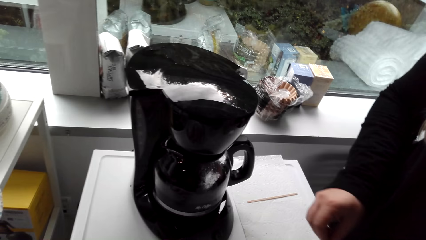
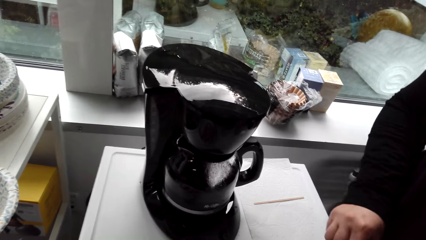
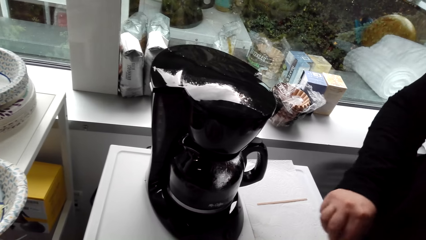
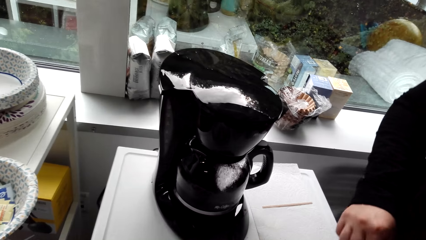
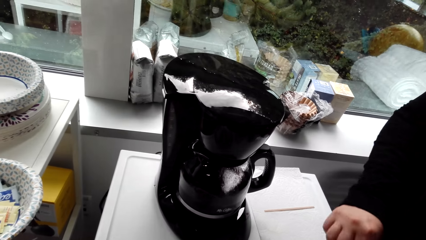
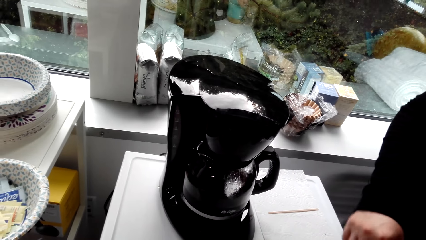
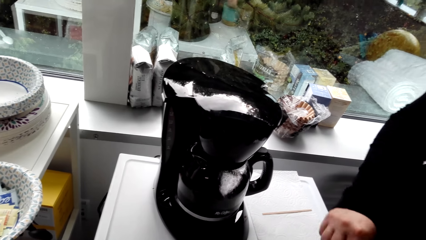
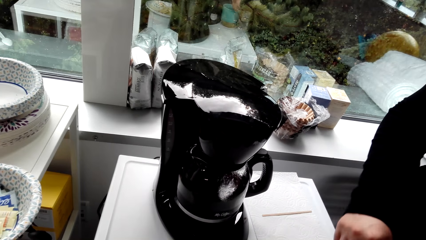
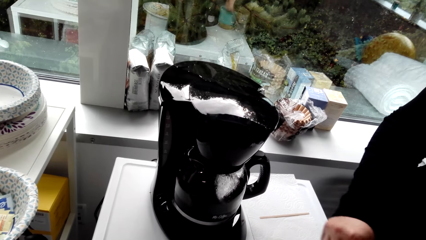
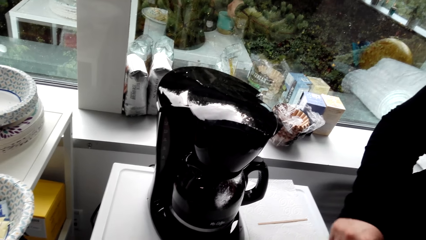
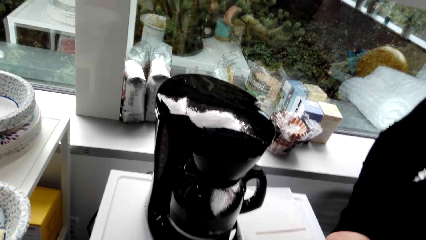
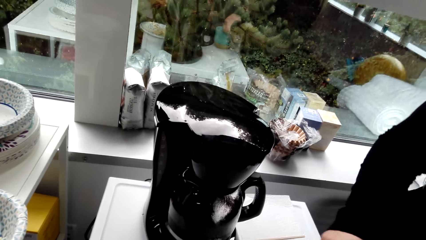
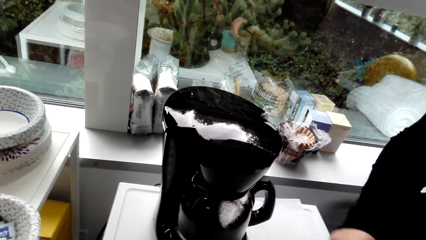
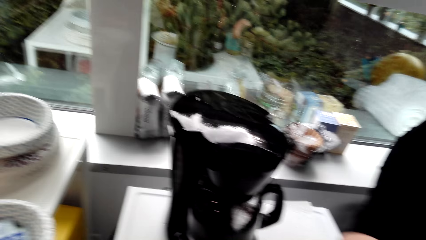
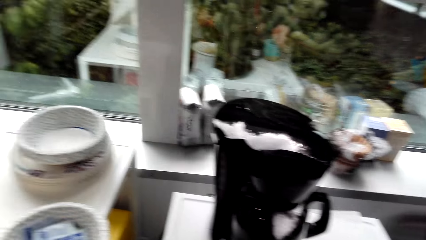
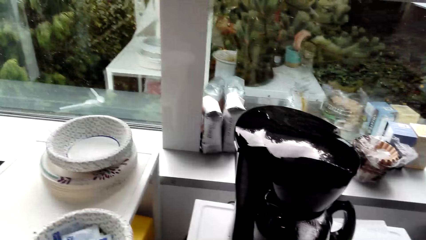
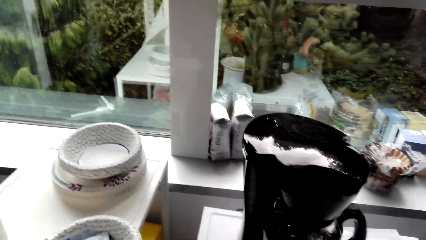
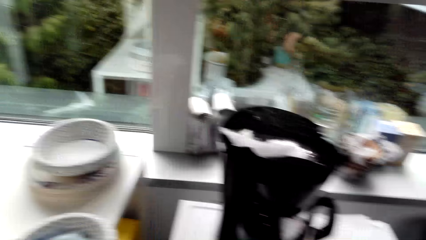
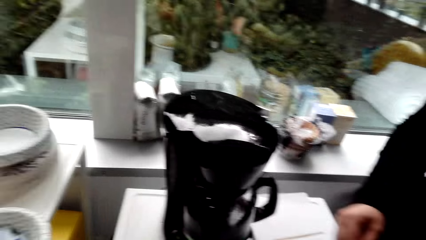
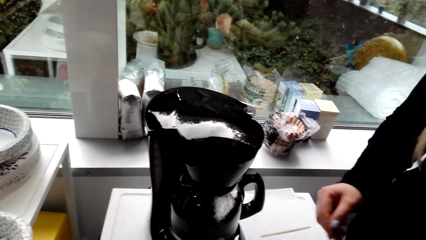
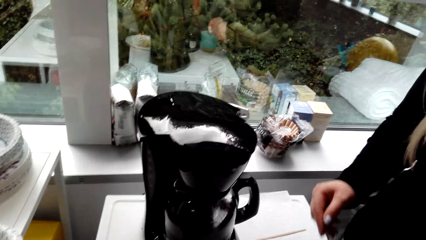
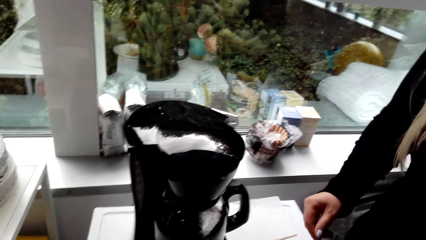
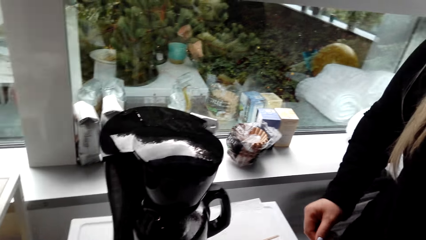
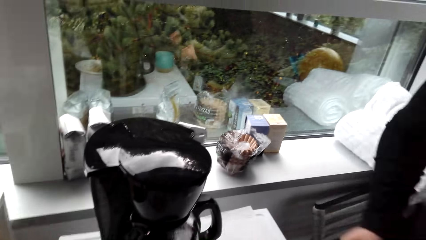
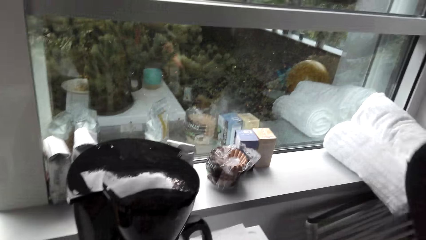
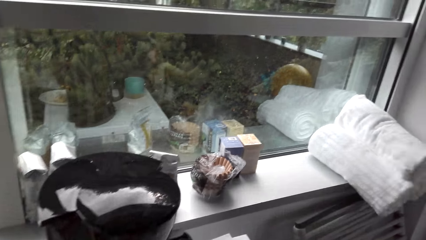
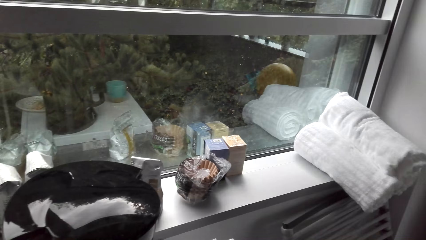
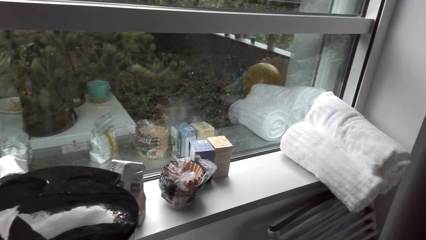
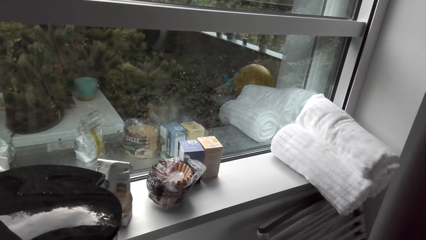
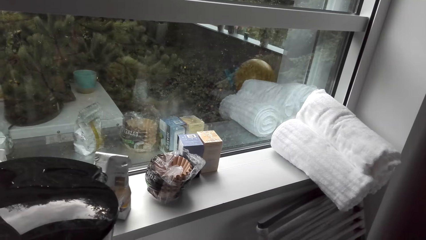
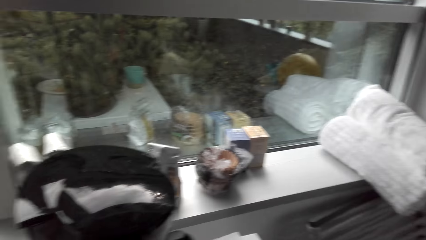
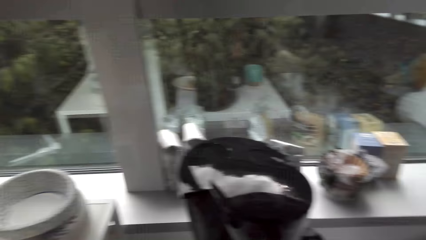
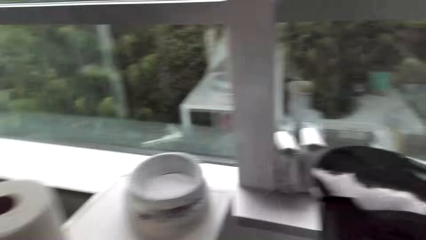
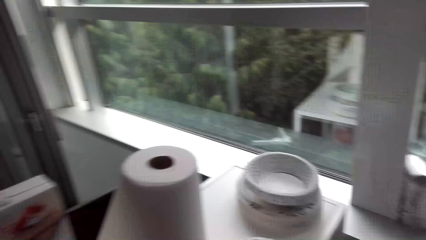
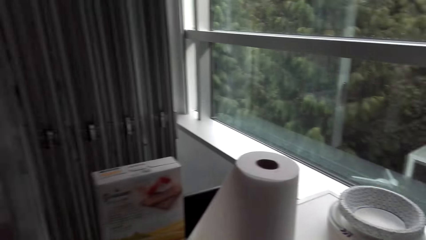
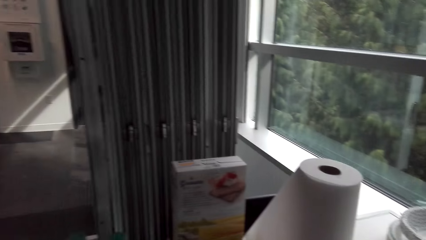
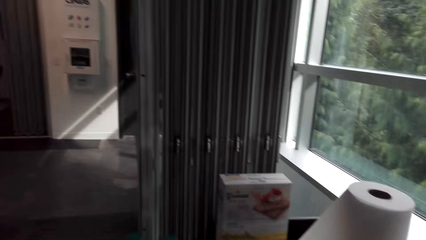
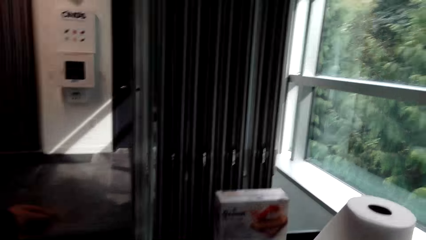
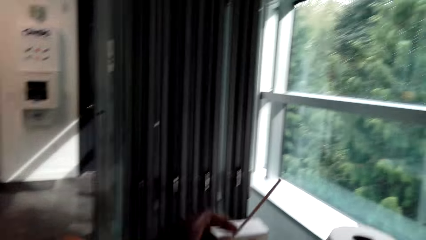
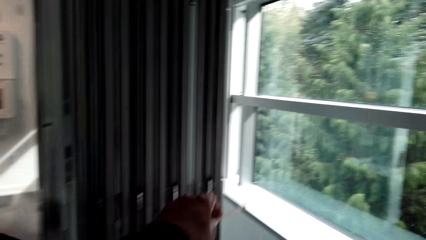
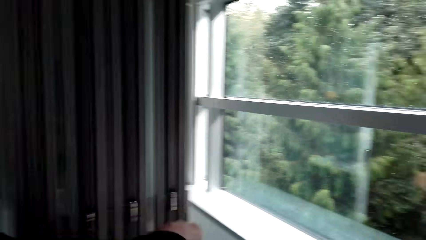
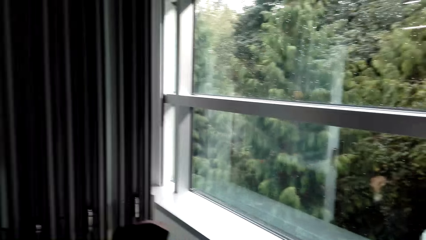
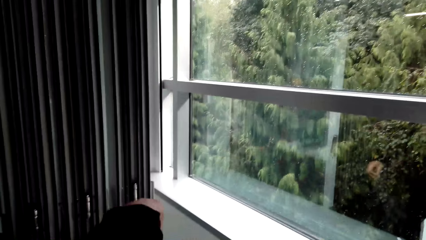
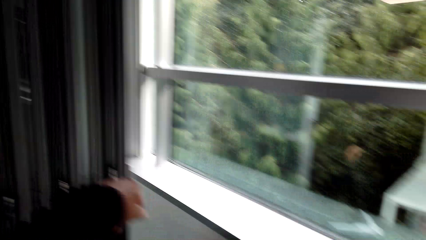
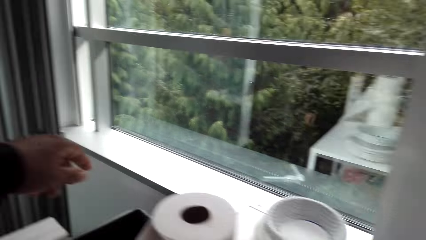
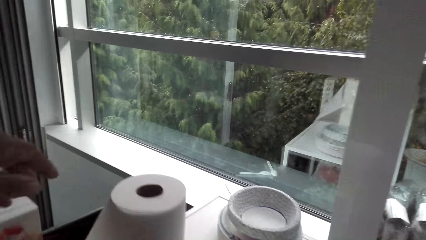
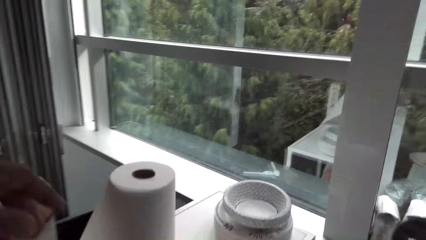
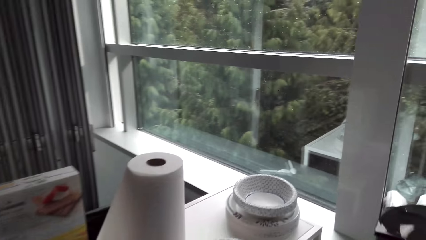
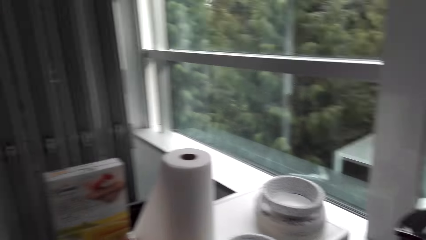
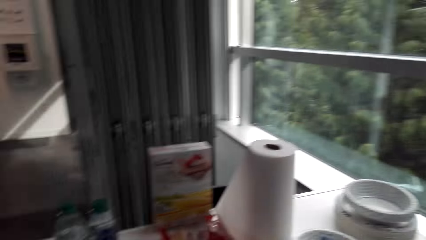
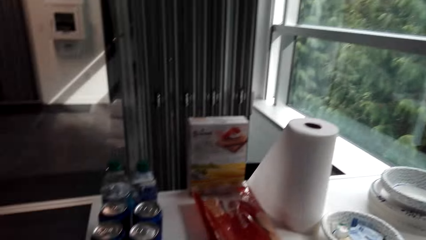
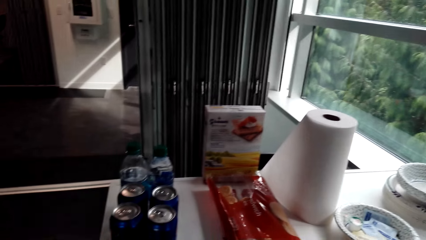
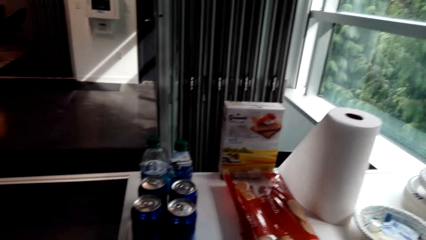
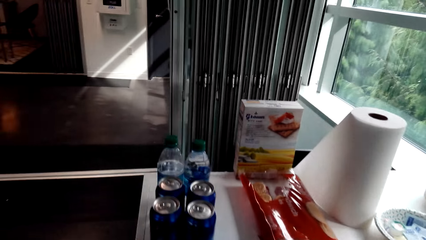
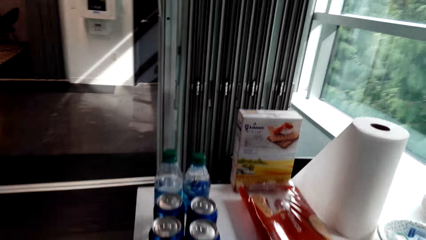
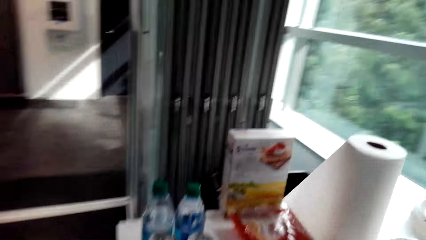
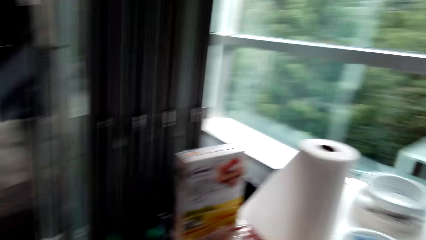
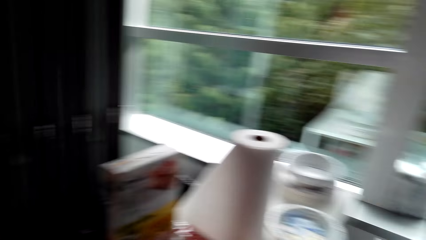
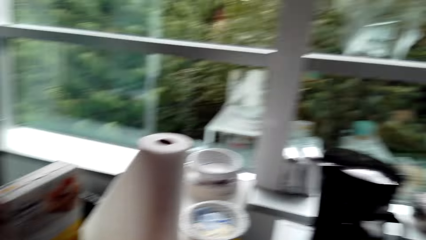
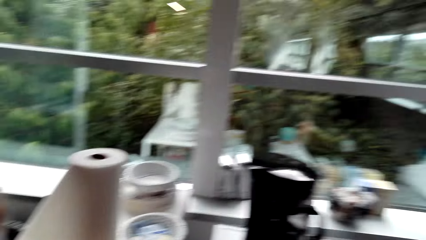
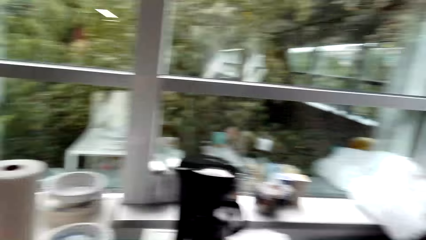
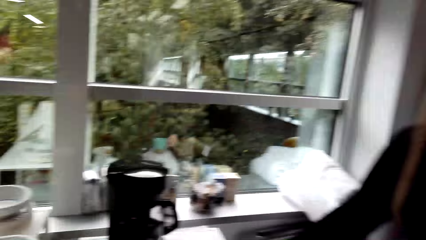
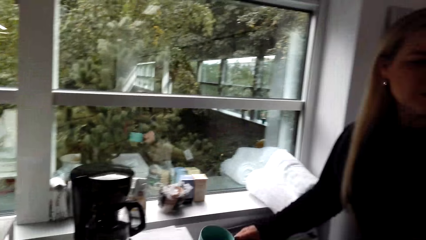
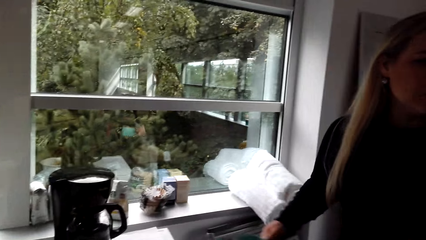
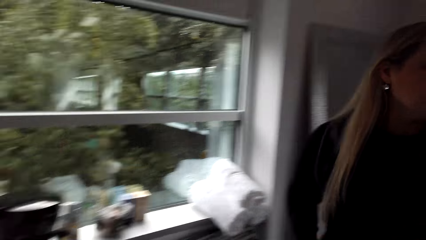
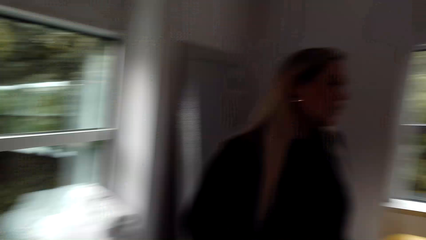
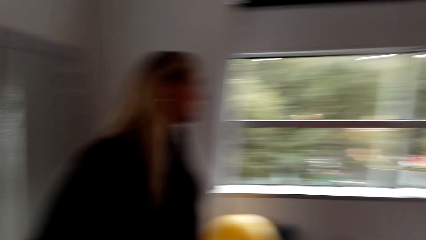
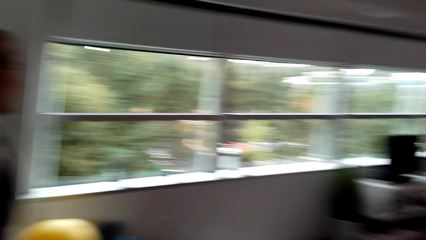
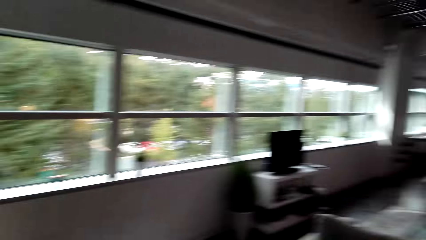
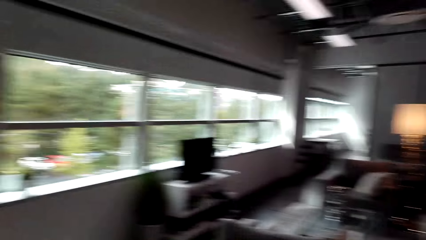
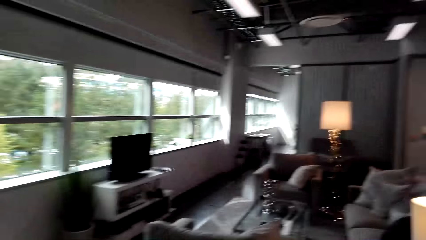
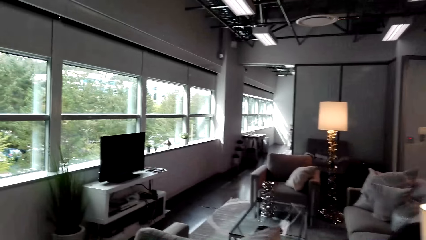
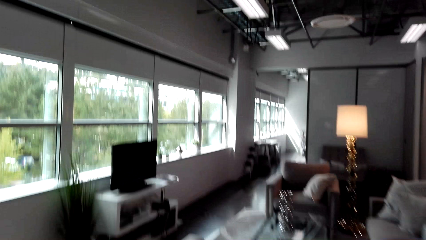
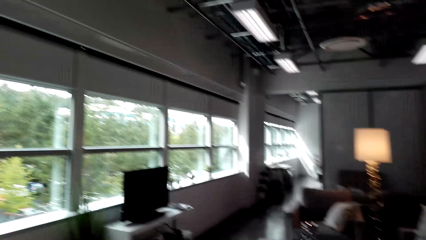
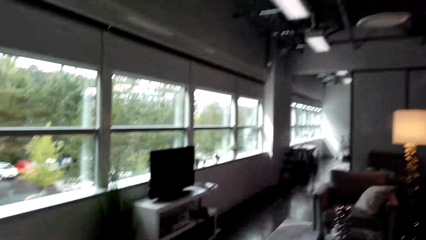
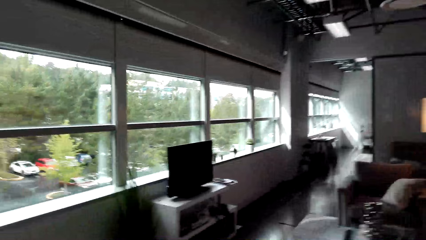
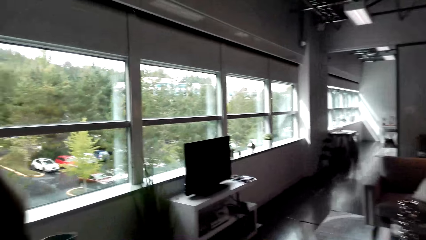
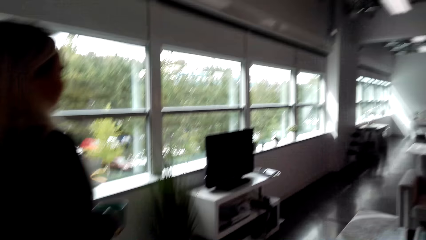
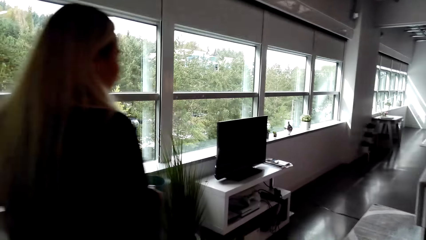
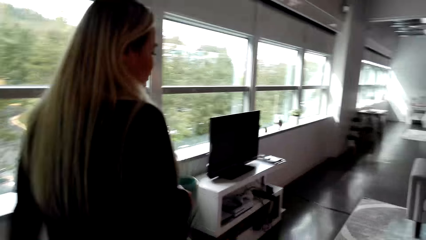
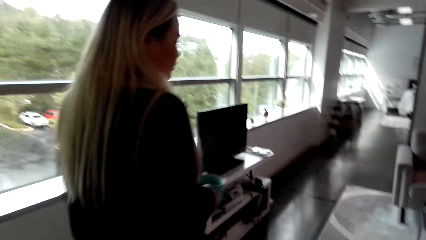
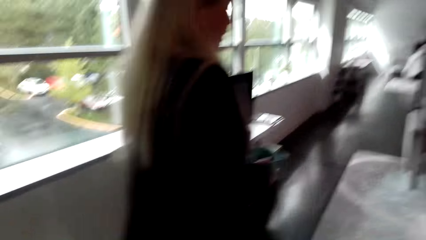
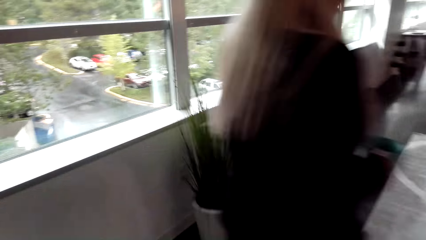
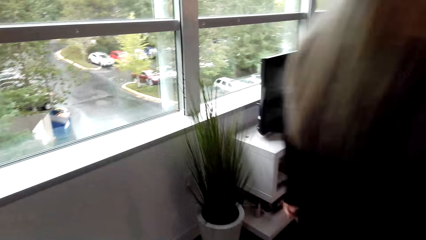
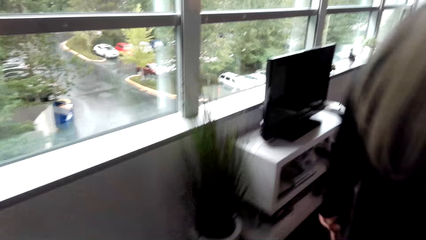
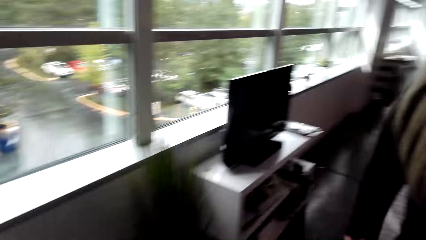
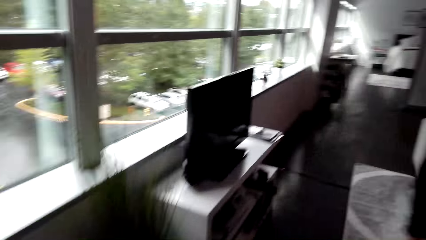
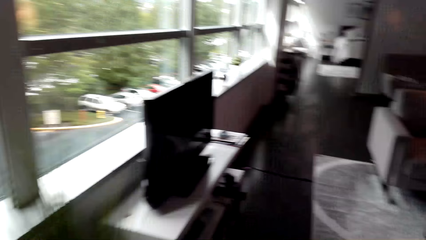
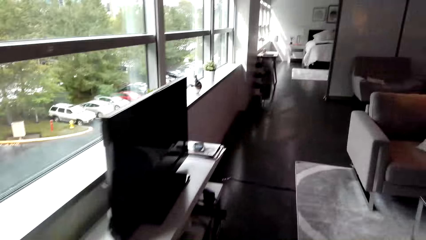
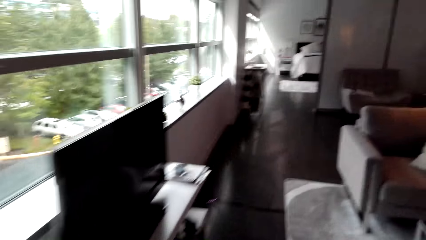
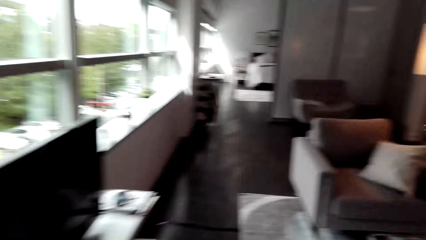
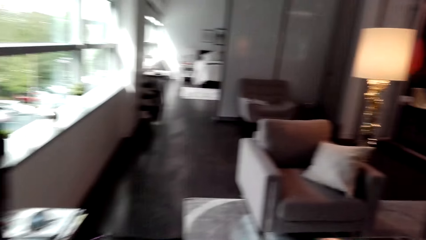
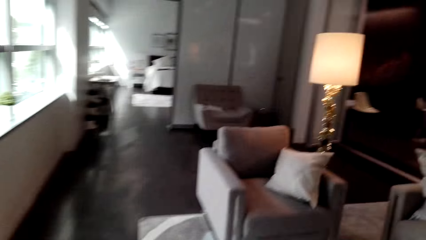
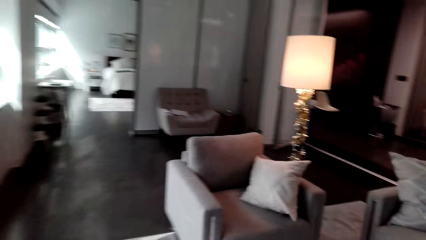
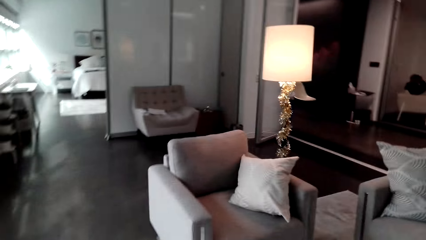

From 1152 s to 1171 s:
The camera wearer picks up a stirring stick. A woman adds sugar in the coffee. The woman stirs the coffee. The camera wearer walks in the room. They put the stirring stick away. The woman takes the coffee. The woman walks in the house. The camera wearer walks in the house.
